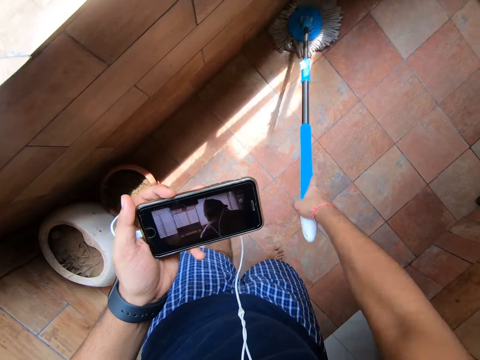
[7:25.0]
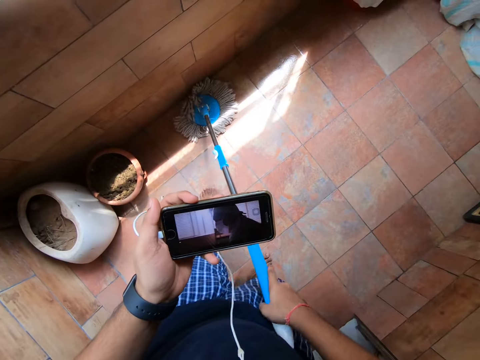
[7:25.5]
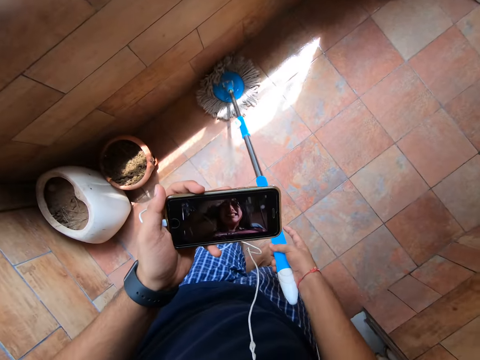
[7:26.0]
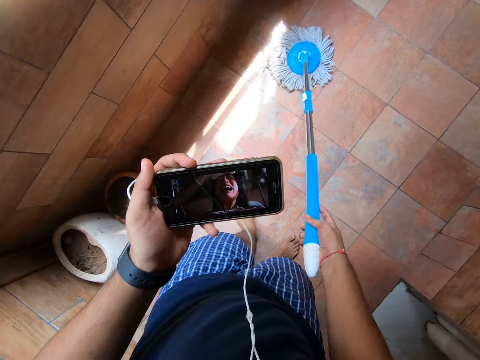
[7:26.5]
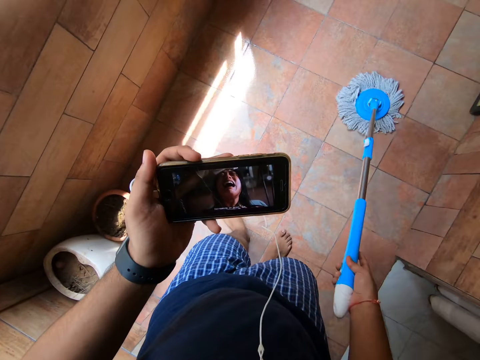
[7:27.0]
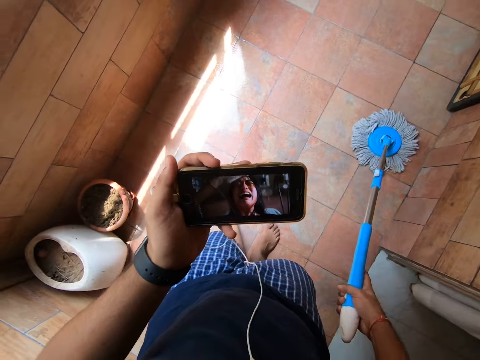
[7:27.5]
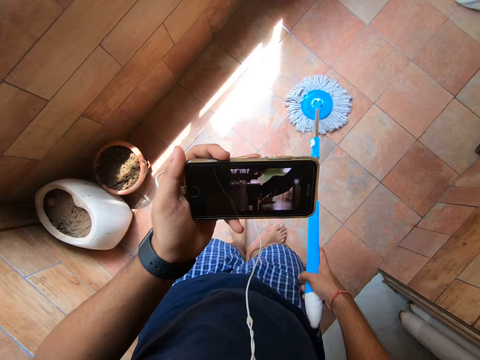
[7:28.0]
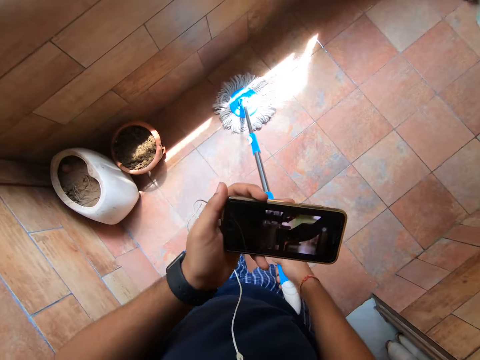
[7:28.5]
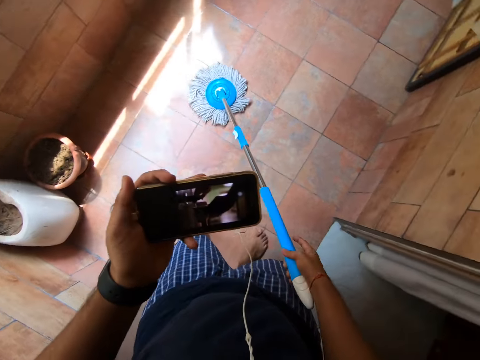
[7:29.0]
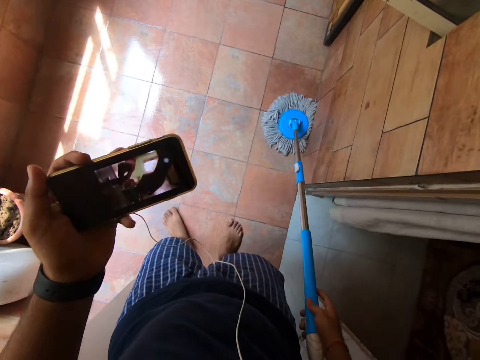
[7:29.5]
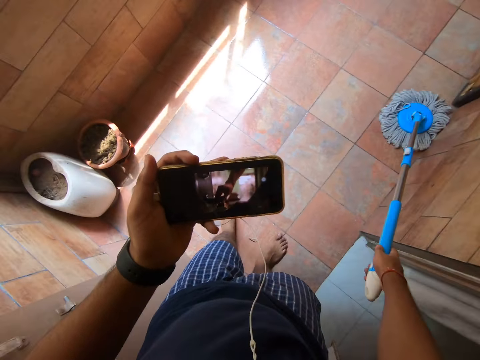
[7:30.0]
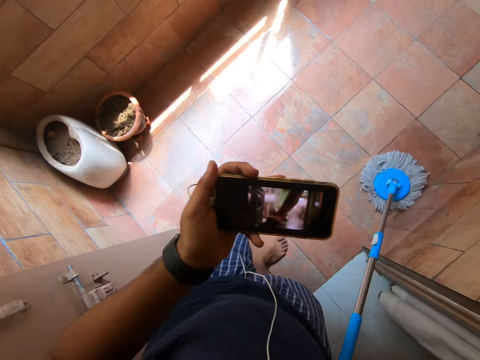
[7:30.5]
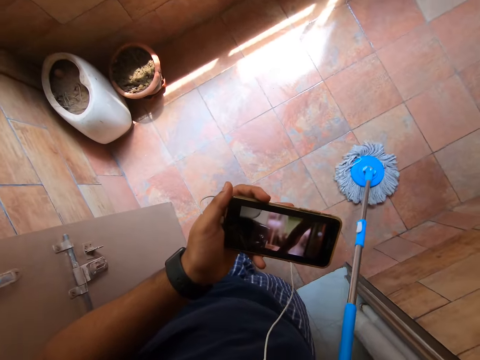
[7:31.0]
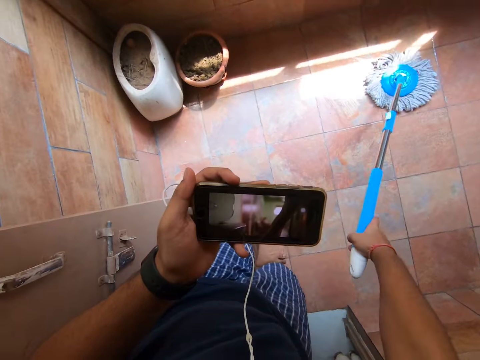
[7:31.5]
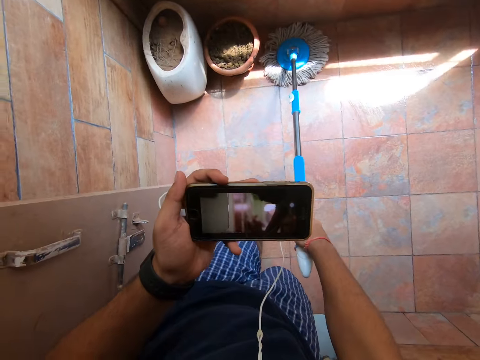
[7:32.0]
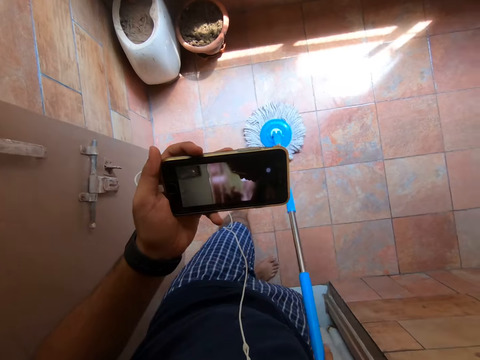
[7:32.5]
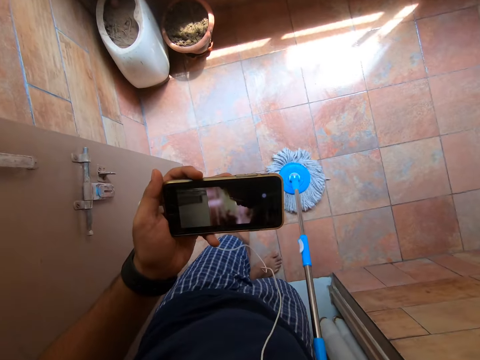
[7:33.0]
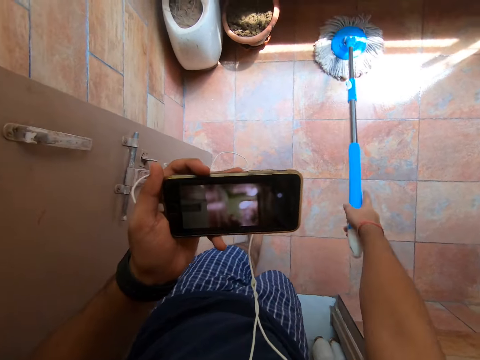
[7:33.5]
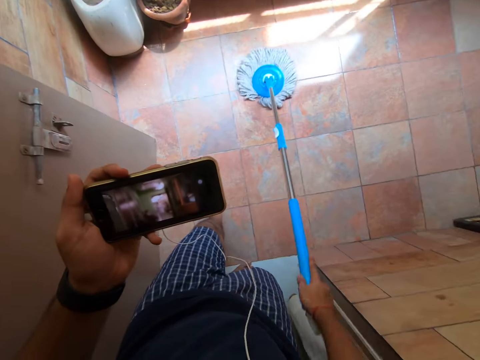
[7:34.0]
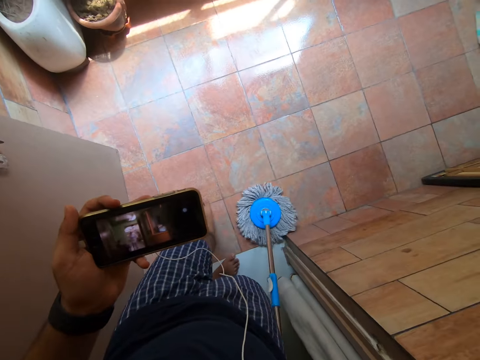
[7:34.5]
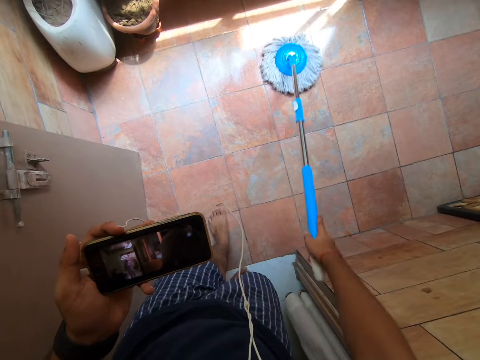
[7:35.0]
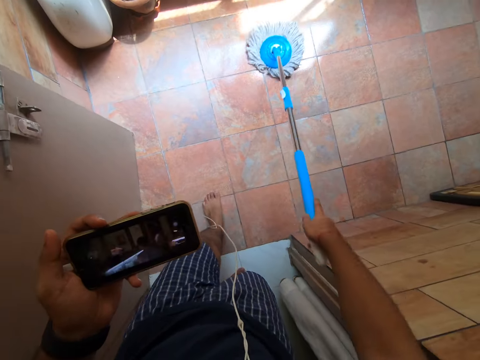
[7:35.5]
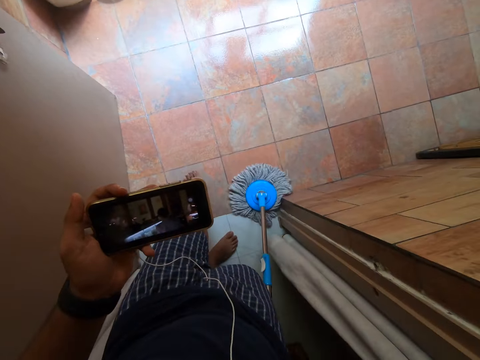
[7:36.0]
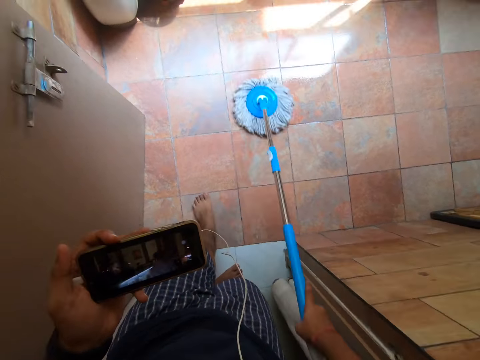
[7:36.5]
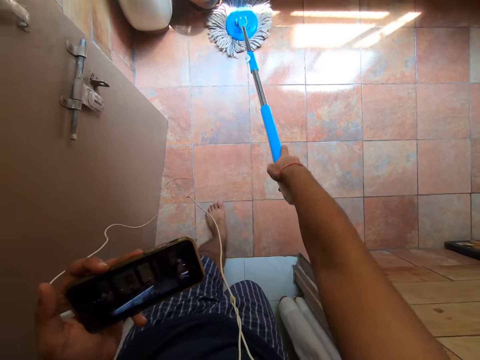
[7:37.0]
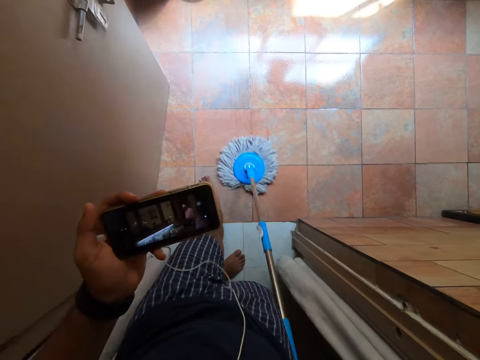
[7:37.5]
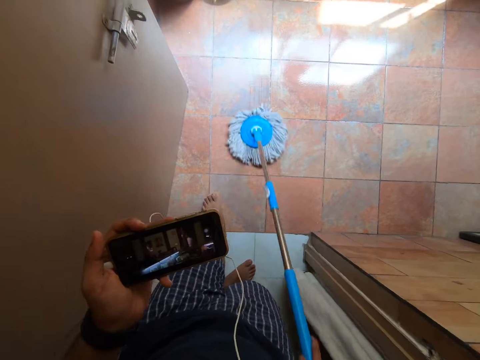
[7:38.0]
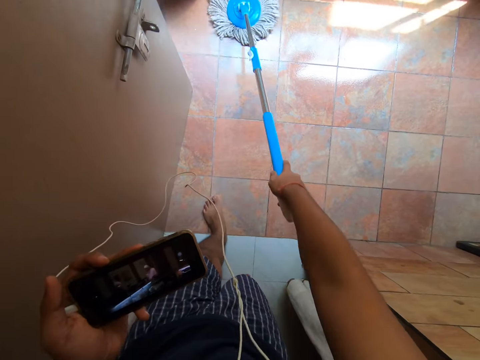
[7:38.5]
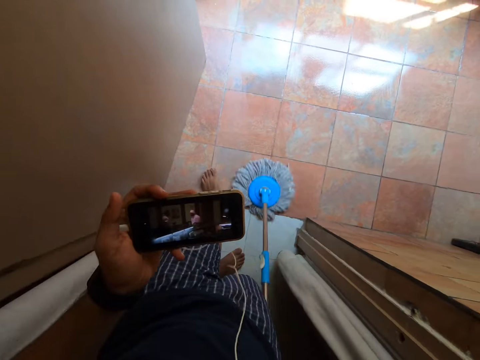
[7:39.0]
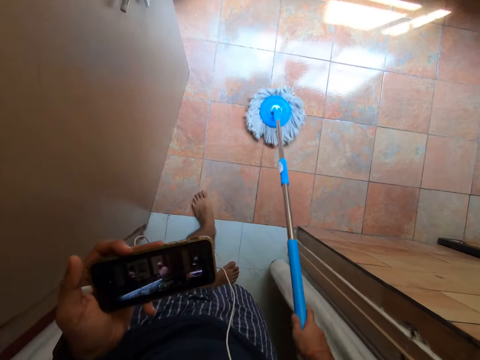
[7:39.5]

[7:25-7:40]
The camera wearer looks at their phone. They mop the house with a mop.

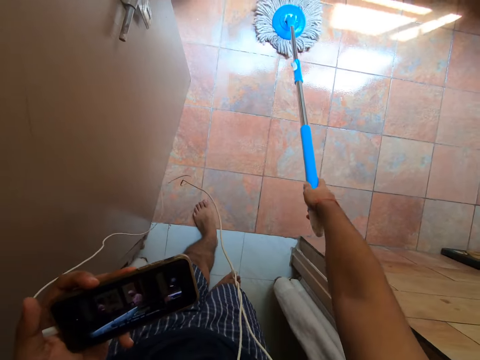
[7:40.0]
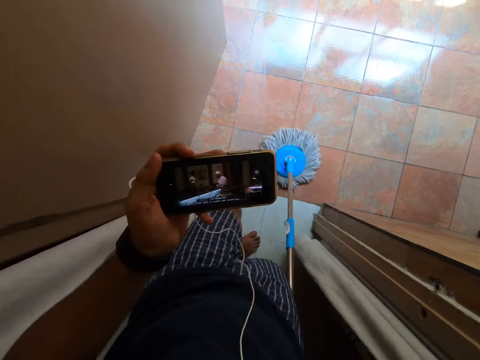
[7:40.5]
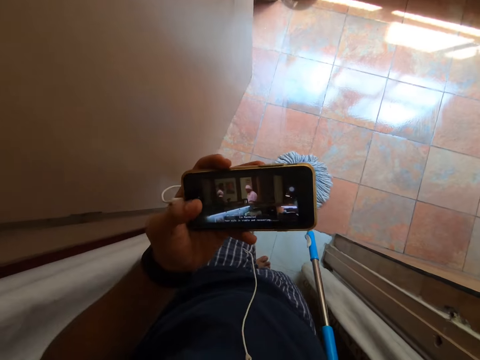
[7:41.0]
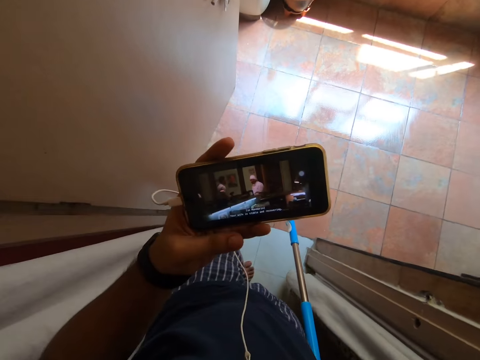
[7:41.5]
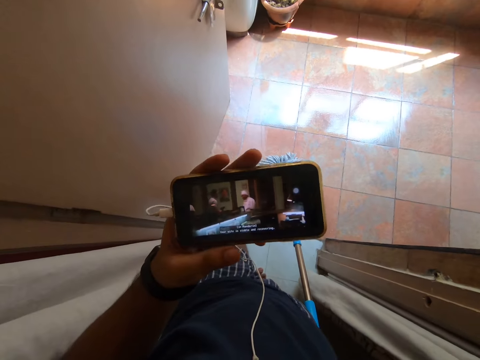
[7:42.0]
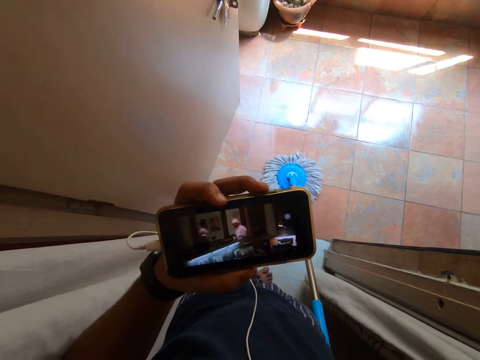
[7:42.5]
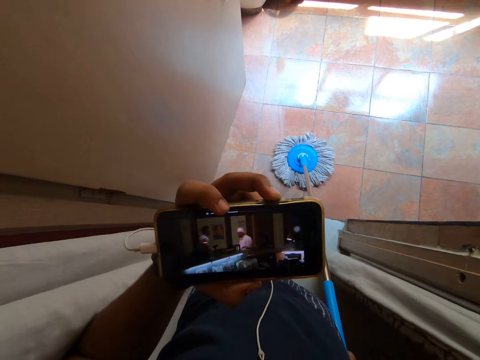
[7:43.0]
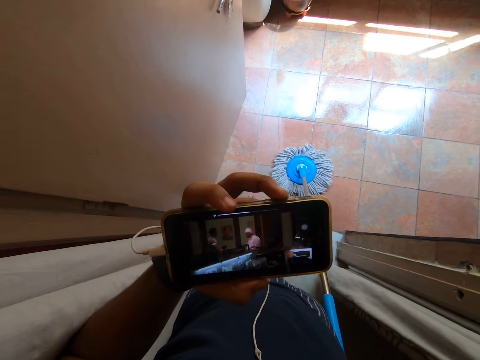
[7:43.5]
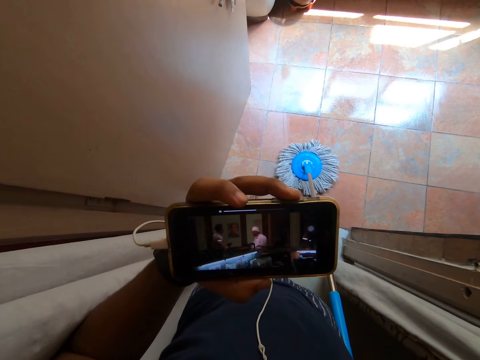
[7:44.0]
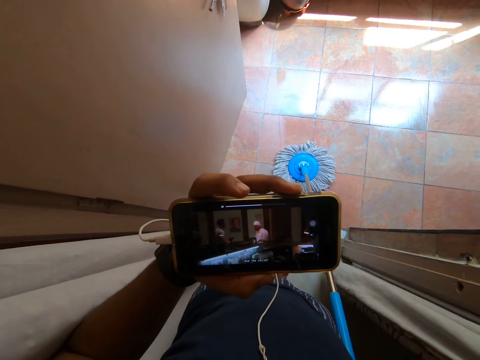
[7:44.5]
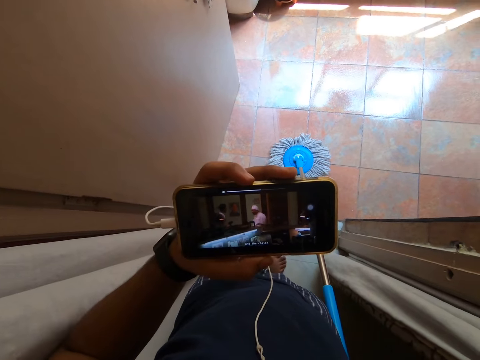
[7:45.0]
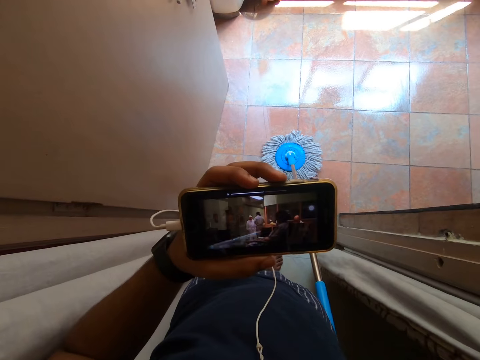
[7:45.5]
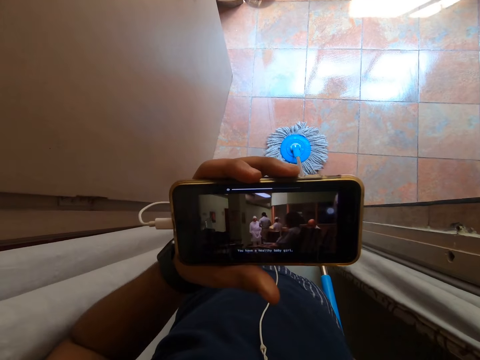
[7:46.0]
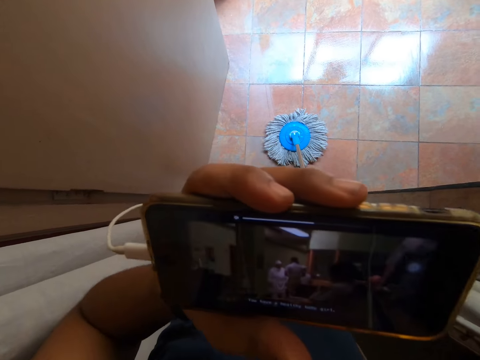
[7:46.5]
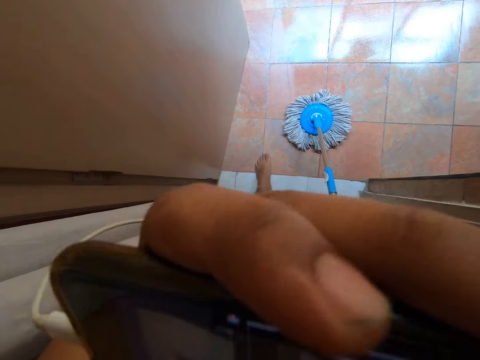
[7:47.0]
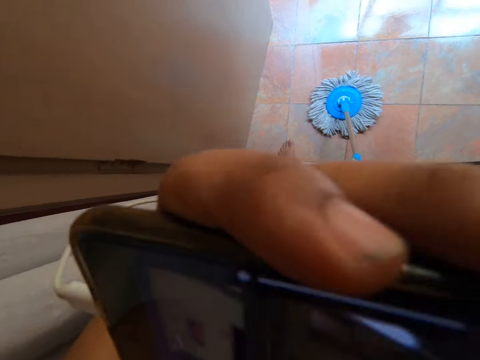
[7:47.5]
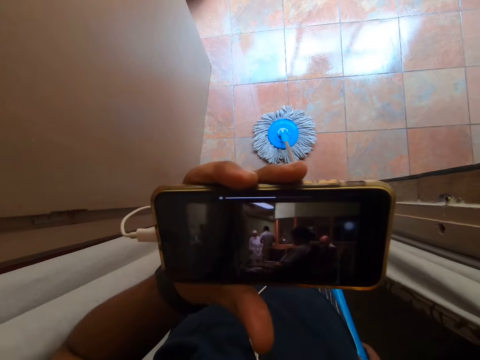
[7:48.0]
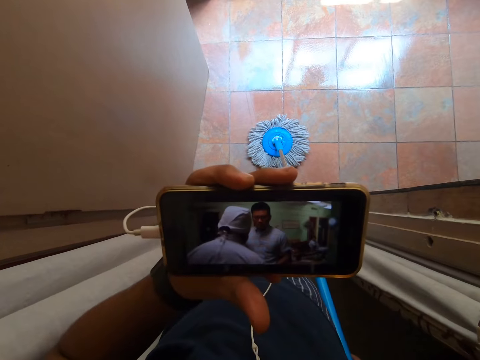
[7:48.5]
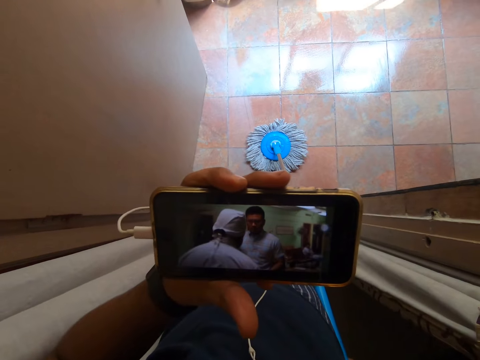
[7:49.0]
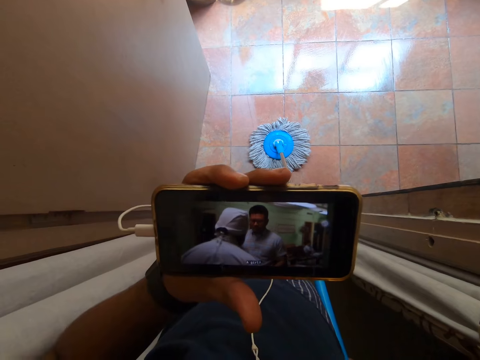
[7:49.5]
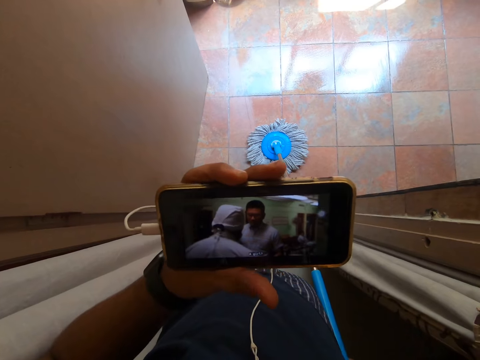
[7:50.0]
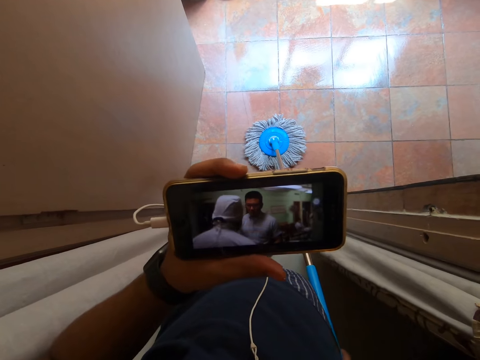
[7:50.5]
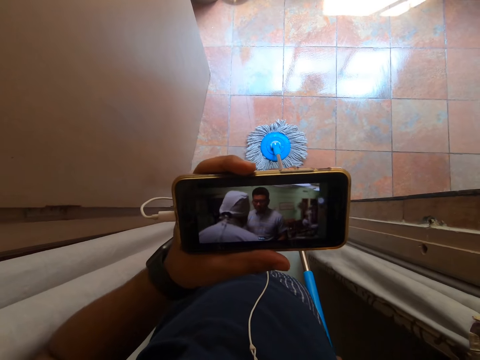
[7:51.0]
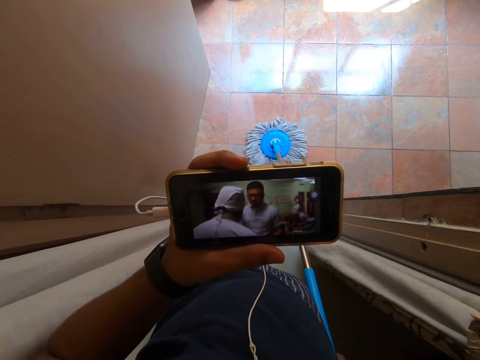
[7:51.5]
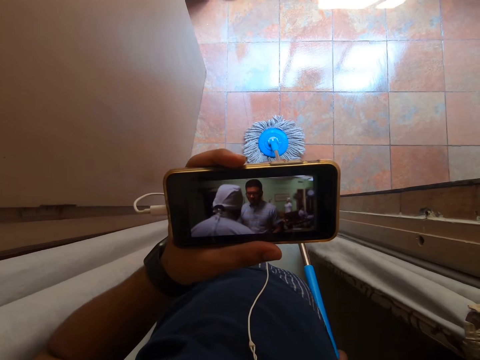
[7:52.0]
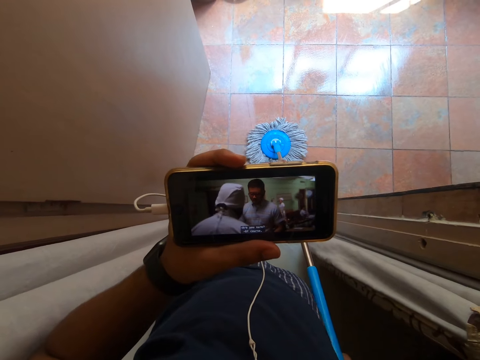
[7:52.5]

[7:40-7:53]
The camera wearer looks at their phone. They dial the phone. They lift the phone. They put down the phone. They look at the phone.
